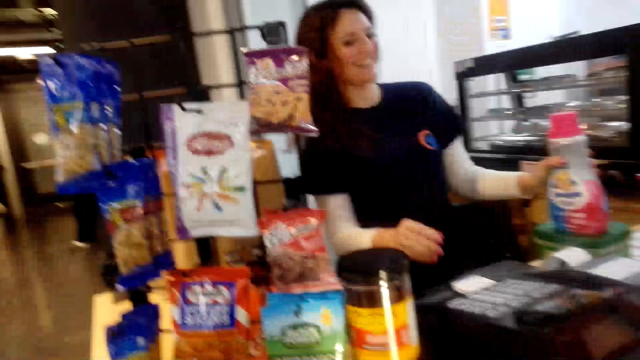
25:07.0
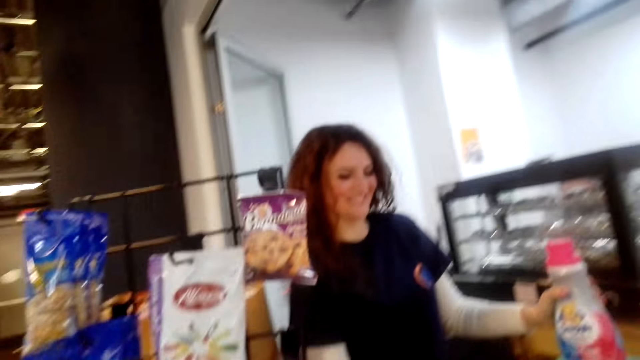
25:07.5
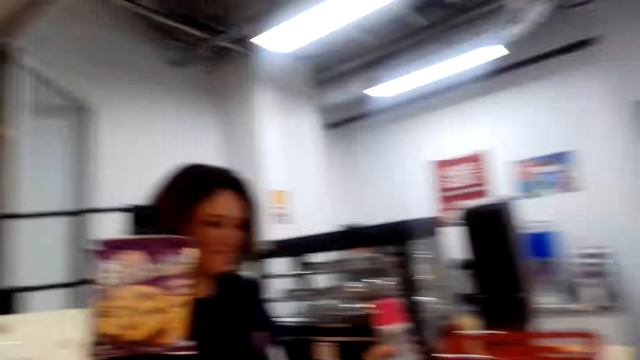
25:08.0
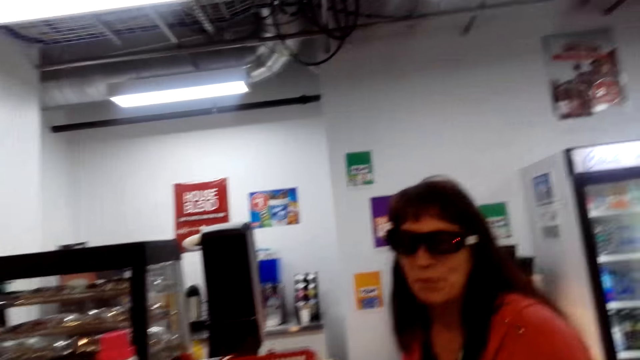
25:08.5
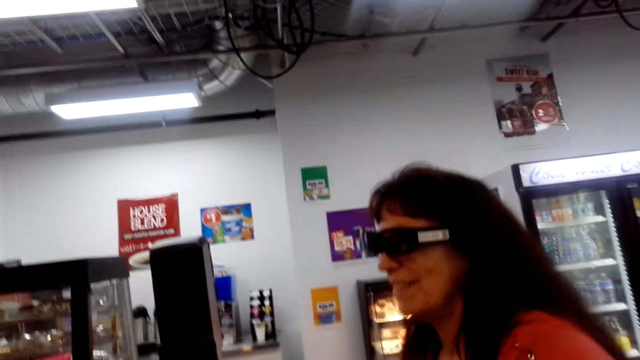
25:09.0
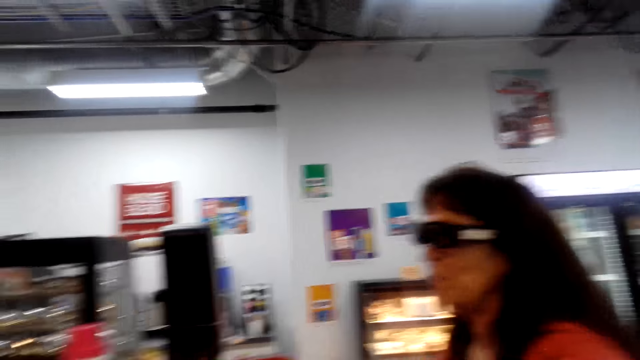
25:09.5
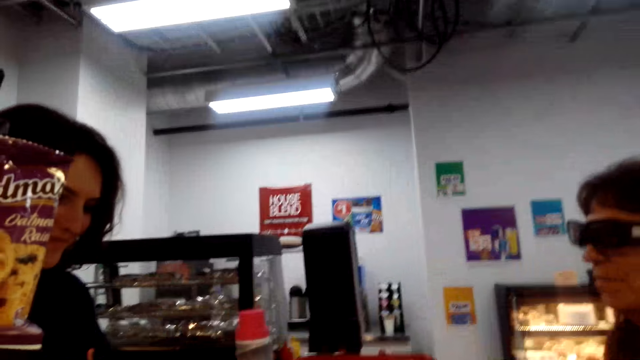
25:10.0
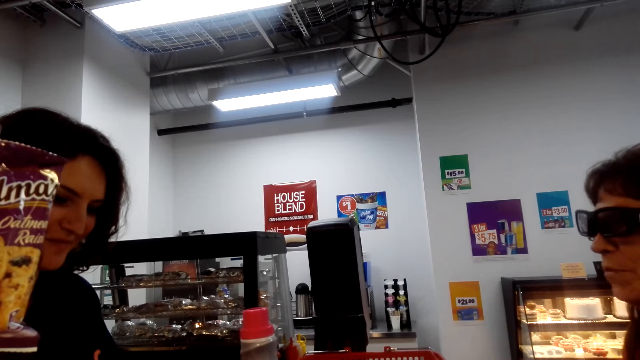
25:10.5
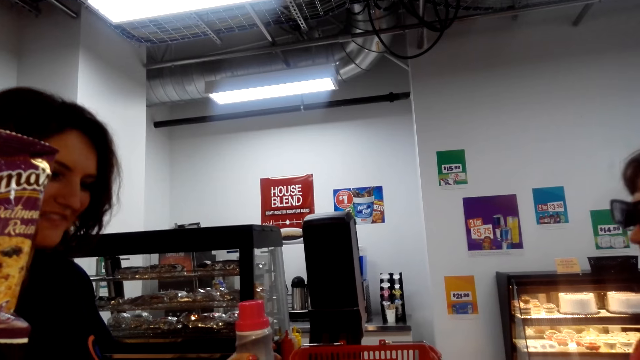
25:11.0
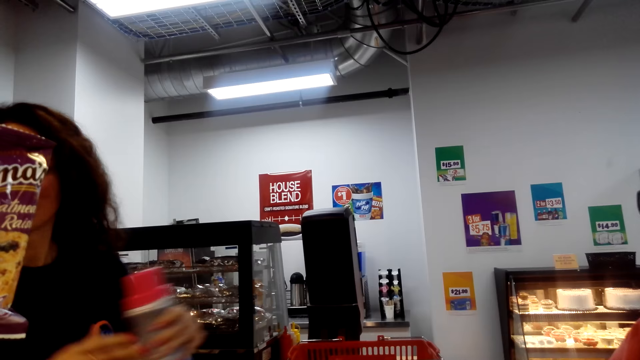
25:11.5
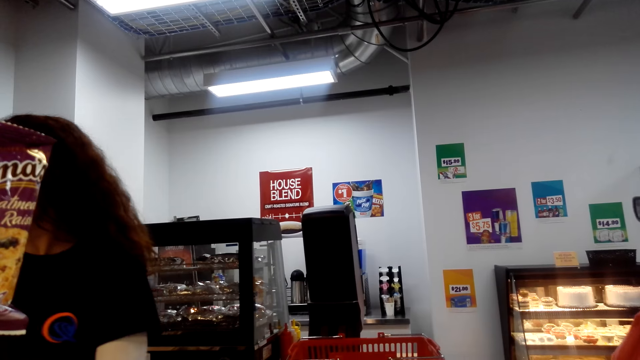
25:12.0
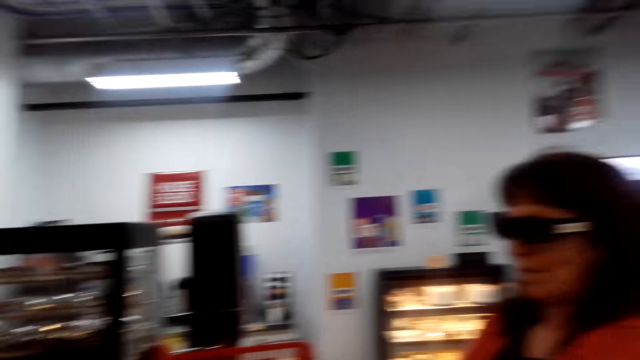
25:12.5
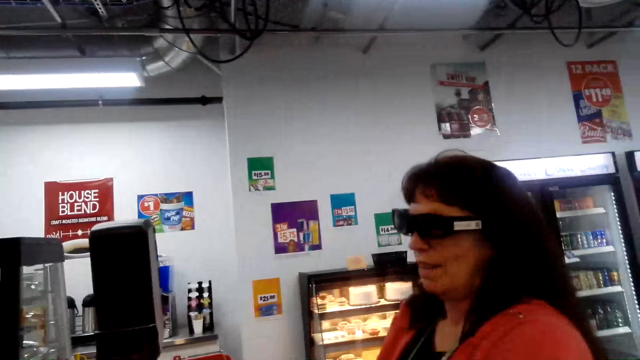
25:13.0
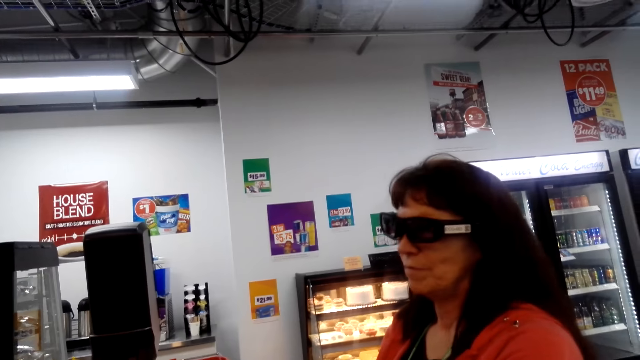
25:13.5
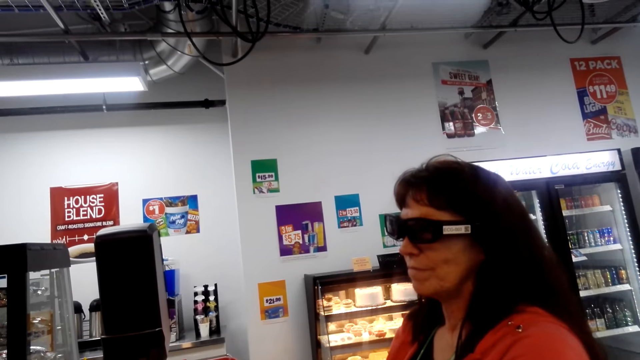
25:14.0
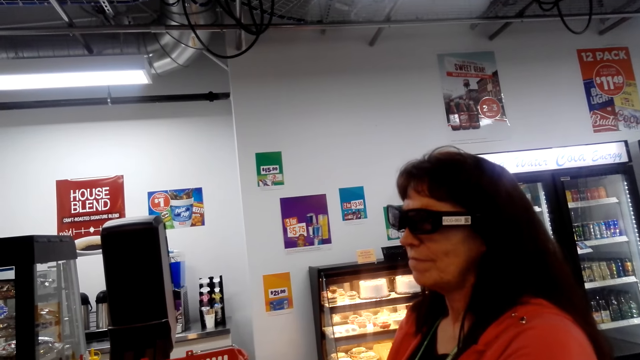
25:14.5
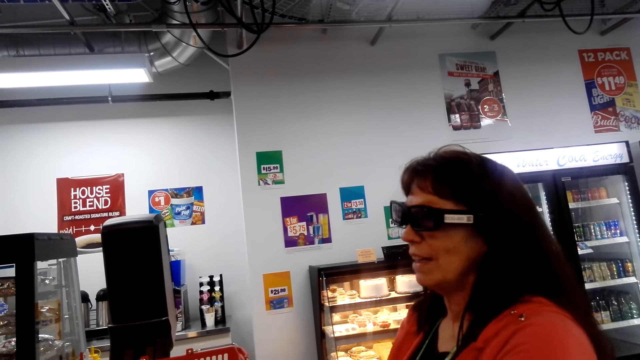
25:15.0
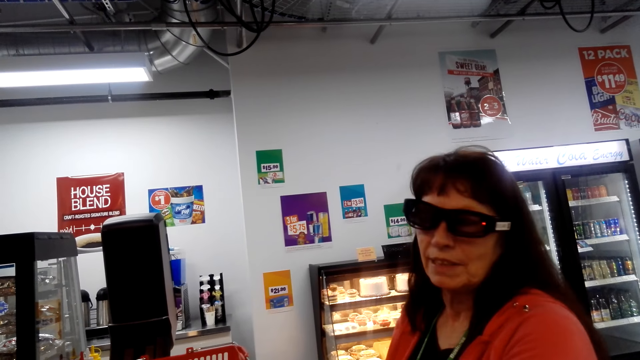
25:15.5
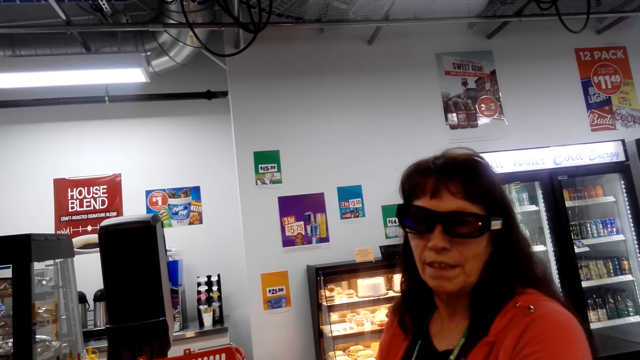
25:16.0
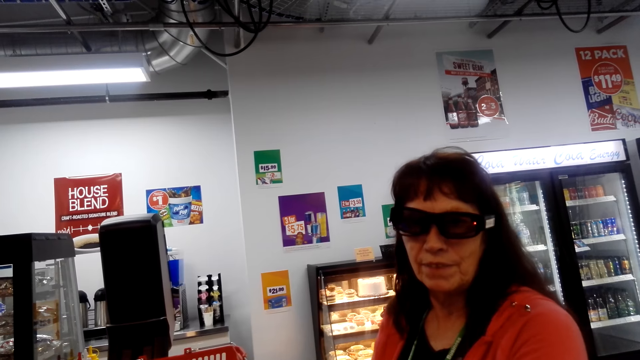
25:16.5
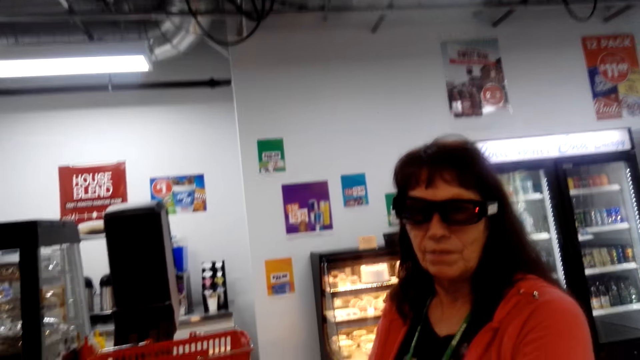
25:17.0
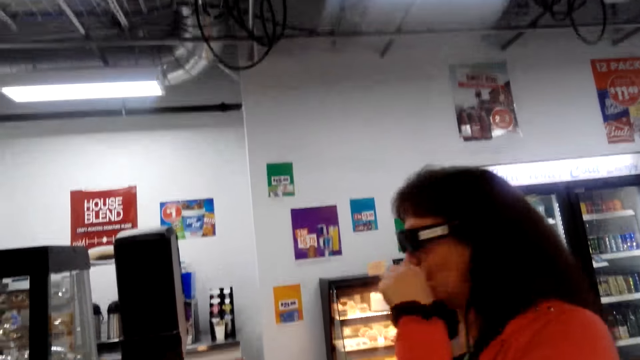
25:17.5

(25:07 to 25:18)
The camera wearer looks around. A woman types on a calculator. The camera wearer looks up. They look around. Another woman converses with the camera wearer.

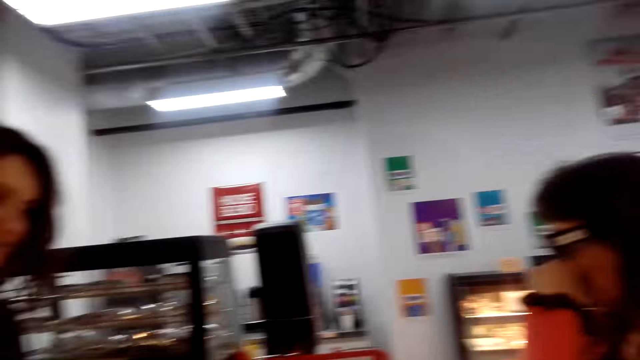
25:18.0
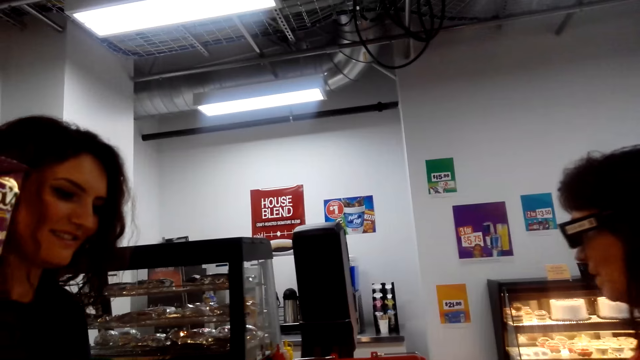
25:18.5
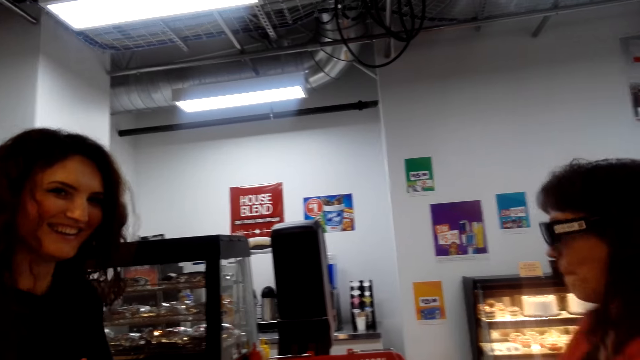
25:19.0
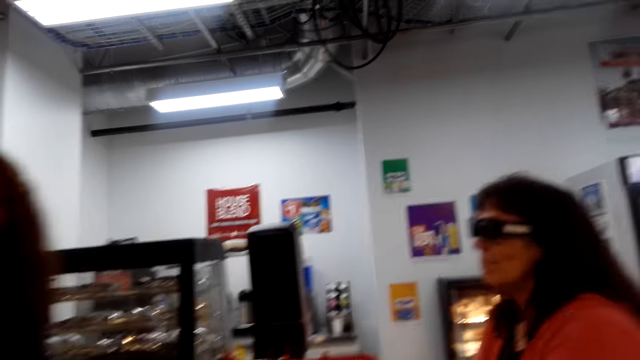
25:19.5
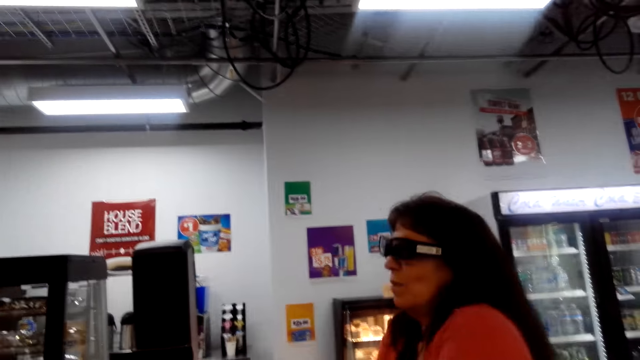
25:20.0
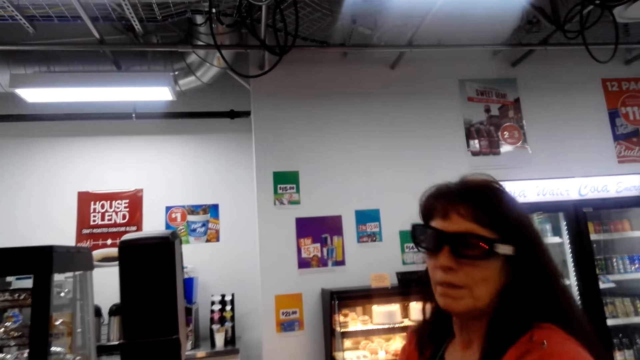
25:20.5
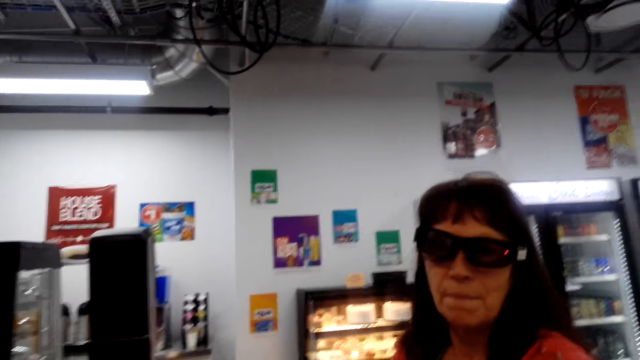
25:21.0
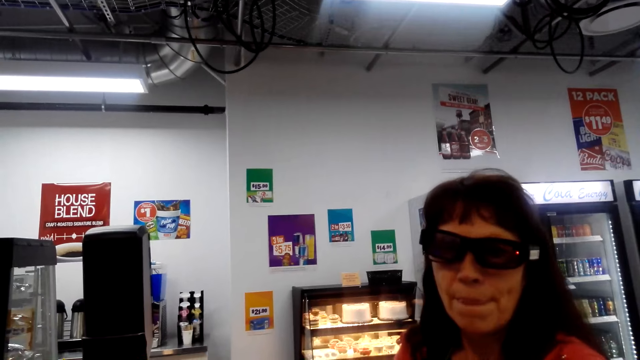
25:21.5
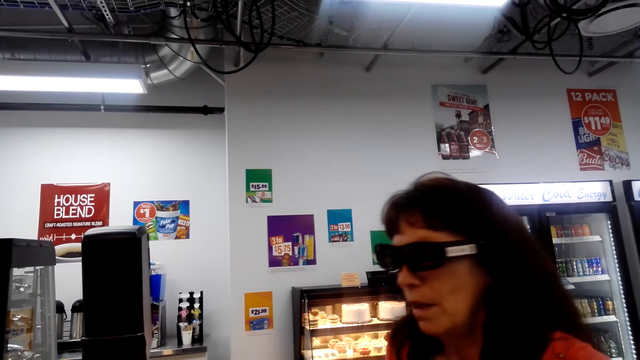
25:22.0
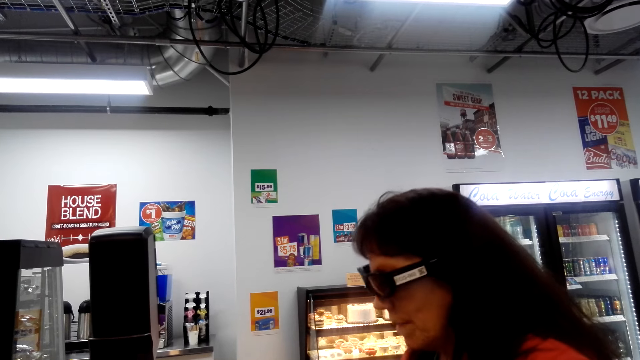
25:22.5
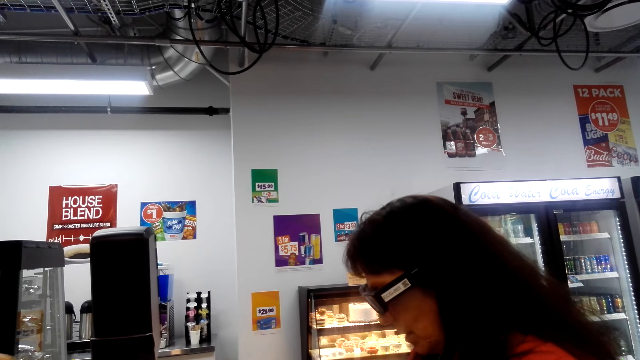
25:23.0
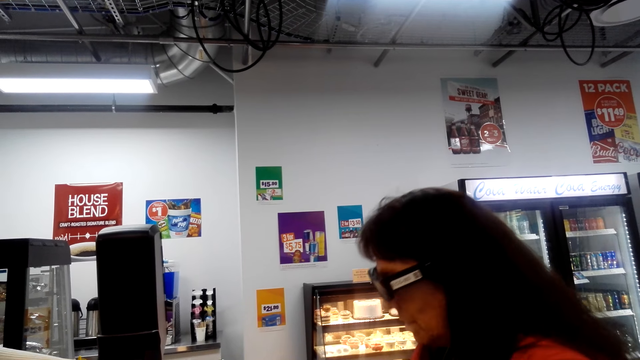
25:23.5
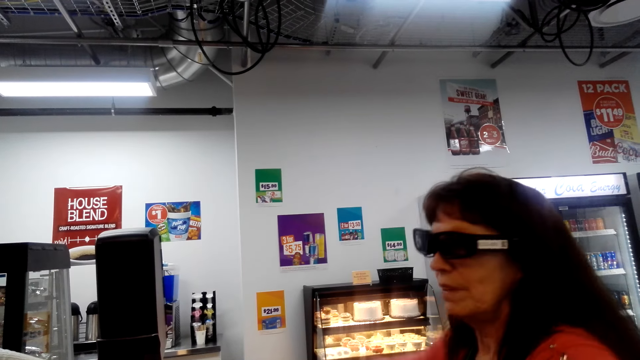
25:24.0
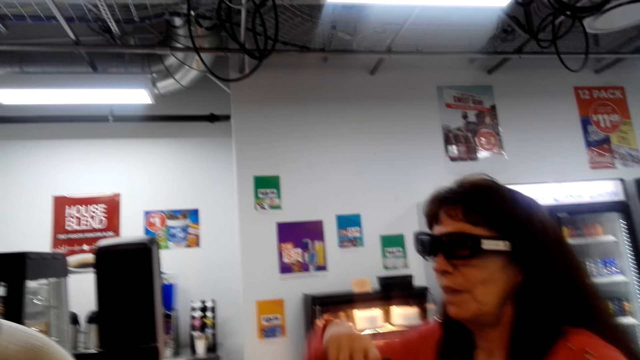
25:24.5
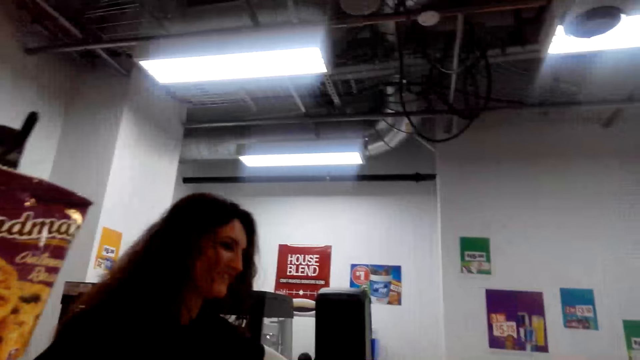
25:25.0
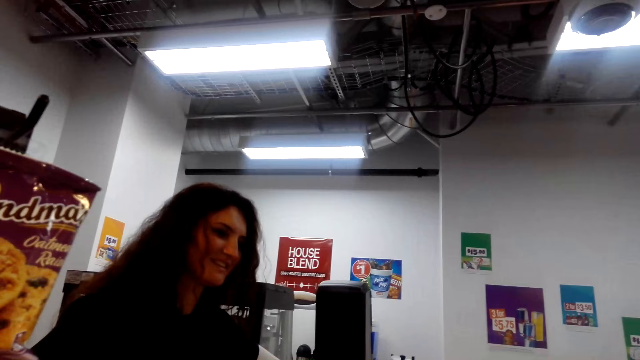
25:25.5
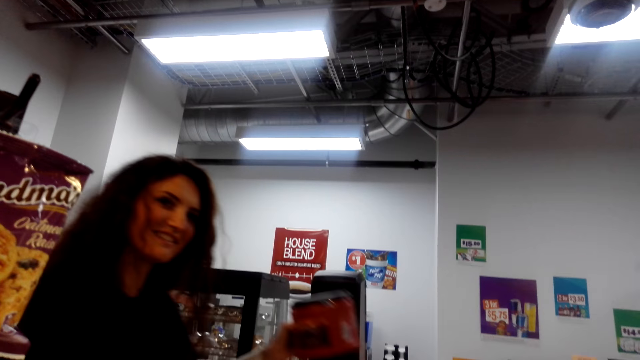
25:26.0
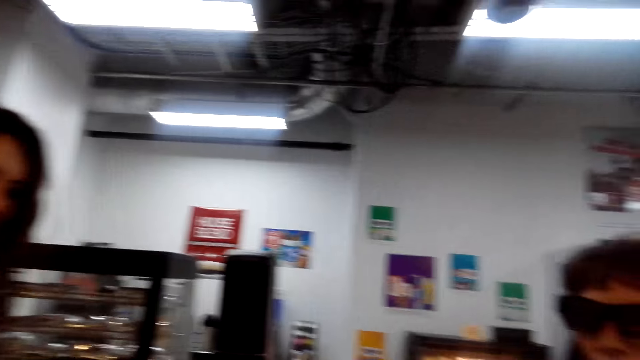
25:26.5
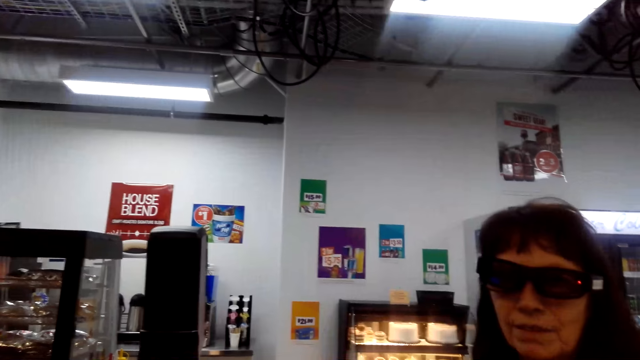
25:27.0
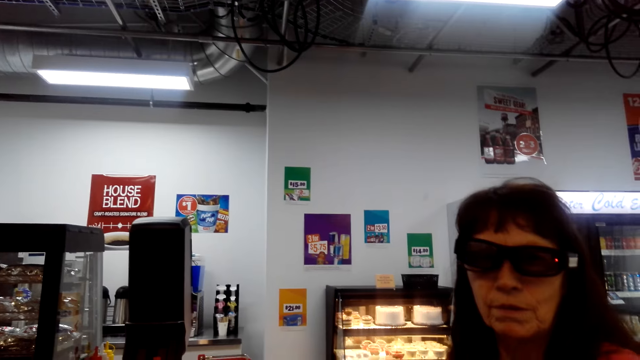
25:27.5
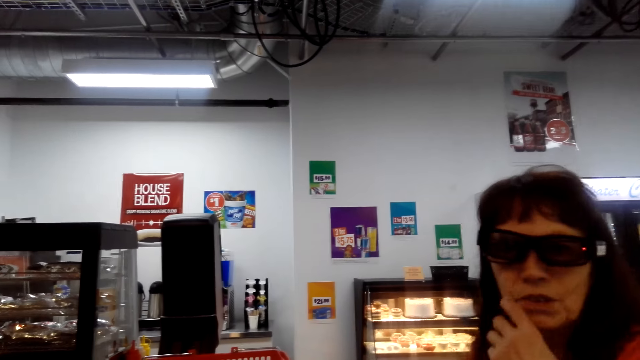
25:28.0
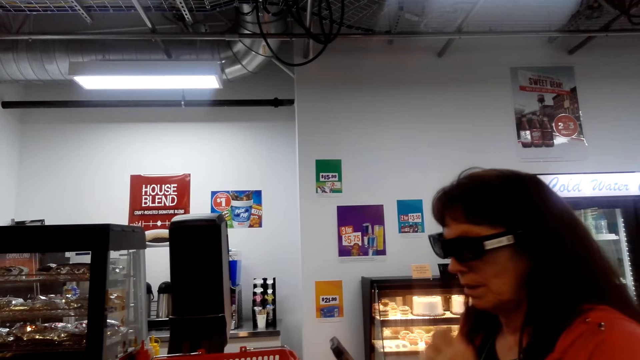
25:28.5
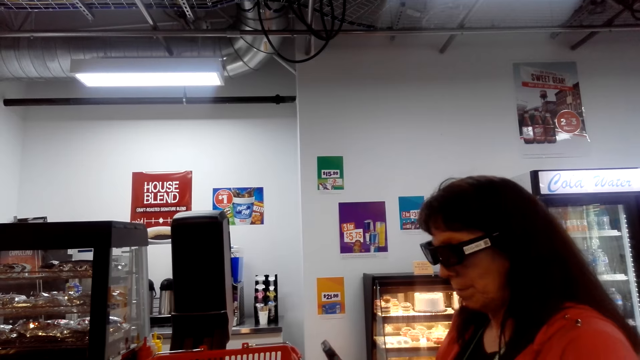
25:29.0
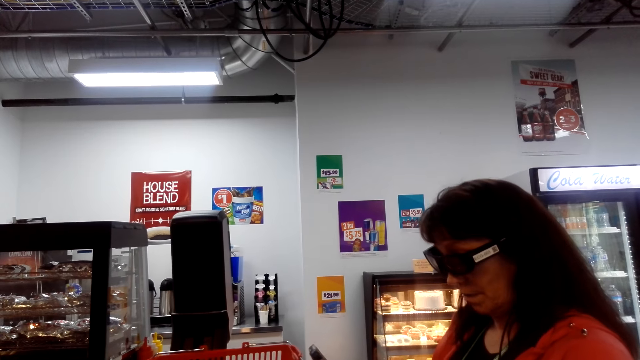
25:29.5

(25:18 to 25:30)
The camera wearer looks around. They converse with a woman. They look in front. They look sideways.
